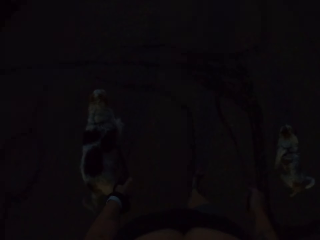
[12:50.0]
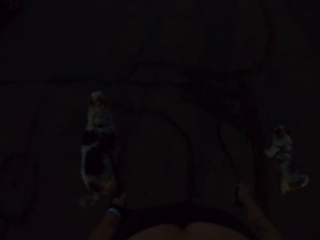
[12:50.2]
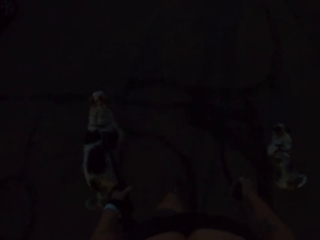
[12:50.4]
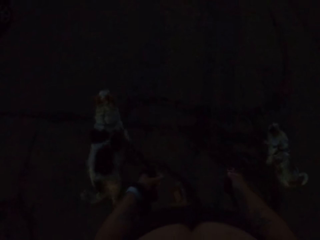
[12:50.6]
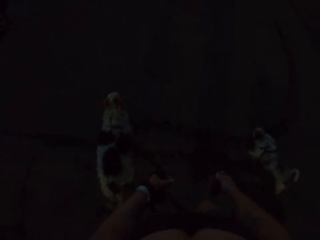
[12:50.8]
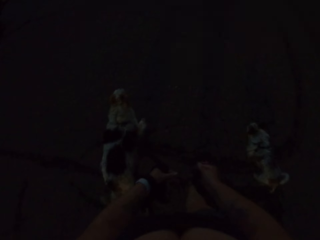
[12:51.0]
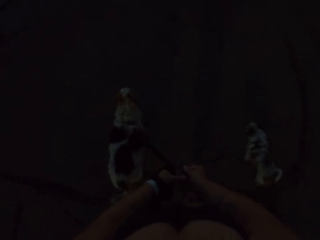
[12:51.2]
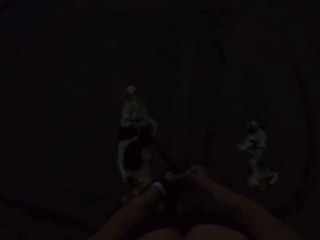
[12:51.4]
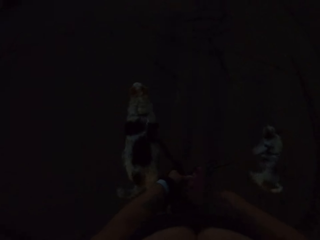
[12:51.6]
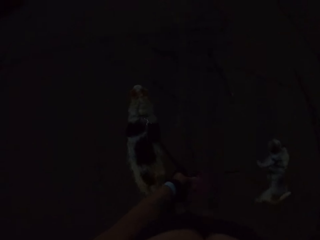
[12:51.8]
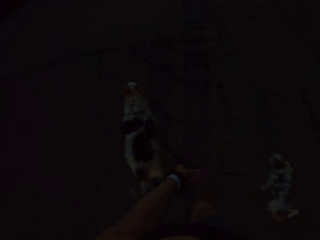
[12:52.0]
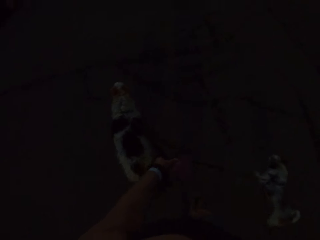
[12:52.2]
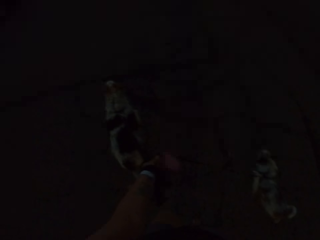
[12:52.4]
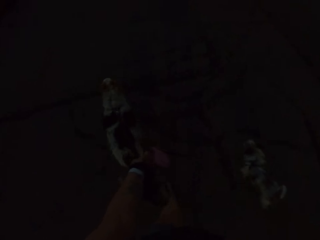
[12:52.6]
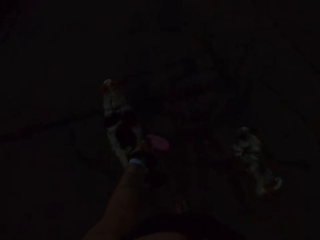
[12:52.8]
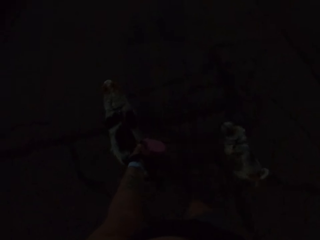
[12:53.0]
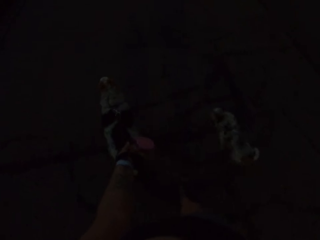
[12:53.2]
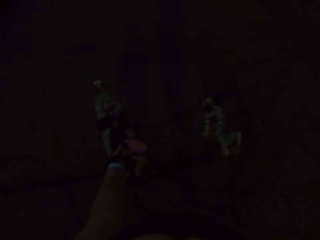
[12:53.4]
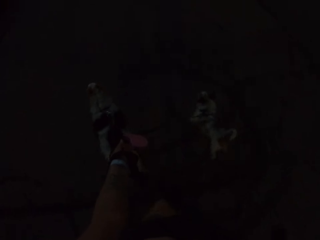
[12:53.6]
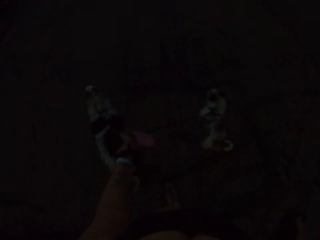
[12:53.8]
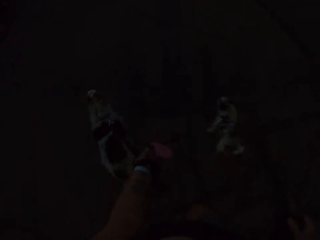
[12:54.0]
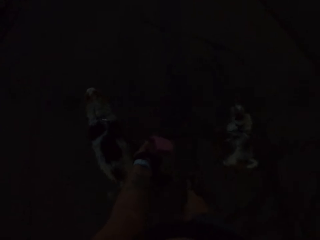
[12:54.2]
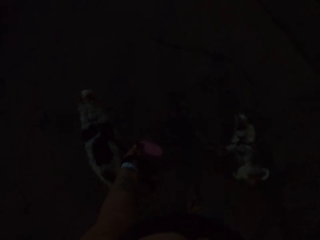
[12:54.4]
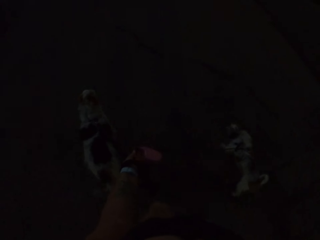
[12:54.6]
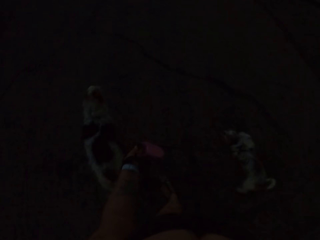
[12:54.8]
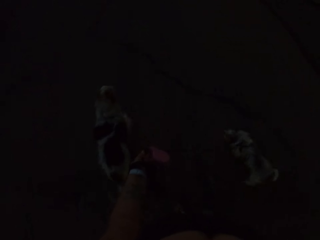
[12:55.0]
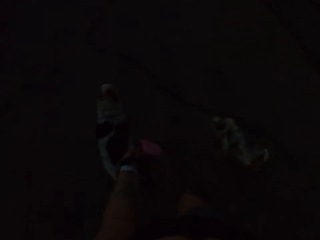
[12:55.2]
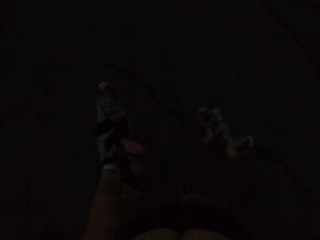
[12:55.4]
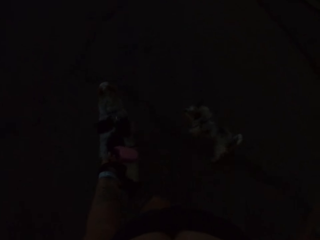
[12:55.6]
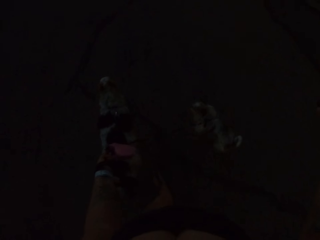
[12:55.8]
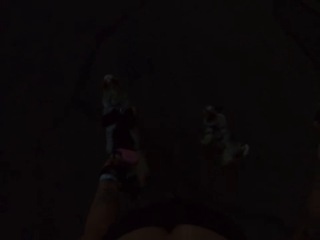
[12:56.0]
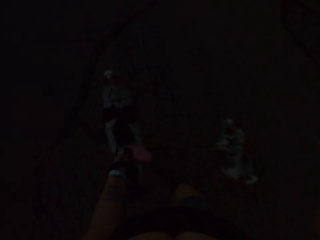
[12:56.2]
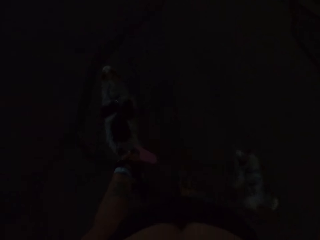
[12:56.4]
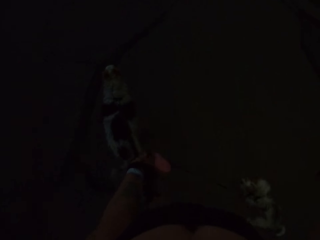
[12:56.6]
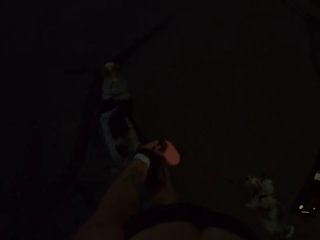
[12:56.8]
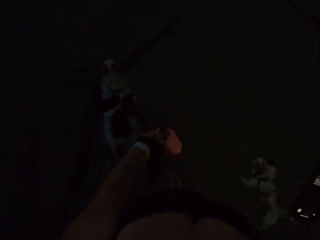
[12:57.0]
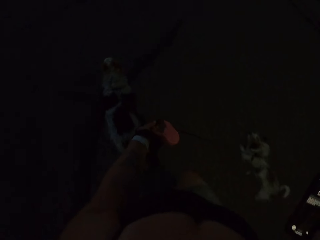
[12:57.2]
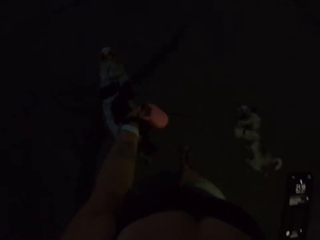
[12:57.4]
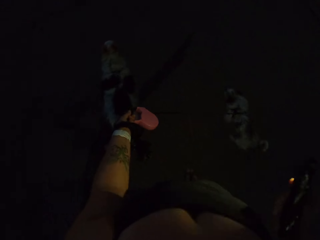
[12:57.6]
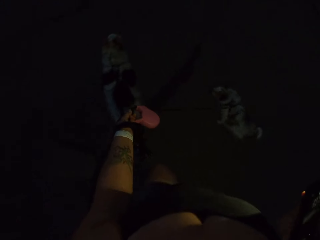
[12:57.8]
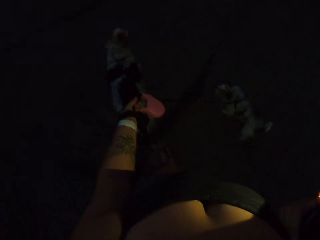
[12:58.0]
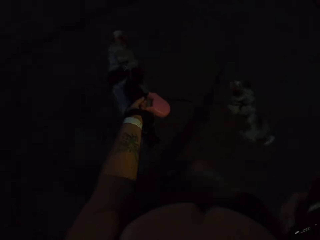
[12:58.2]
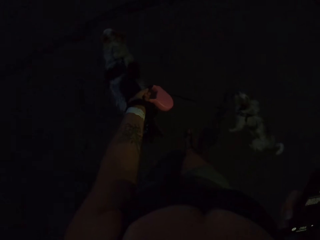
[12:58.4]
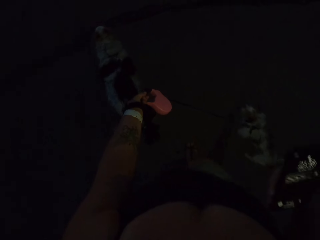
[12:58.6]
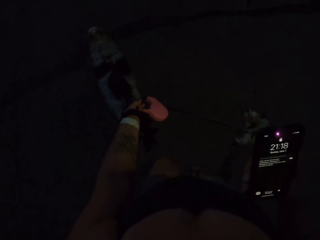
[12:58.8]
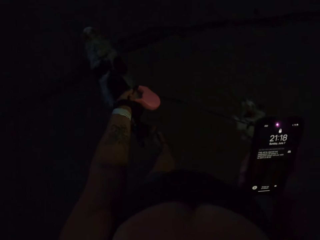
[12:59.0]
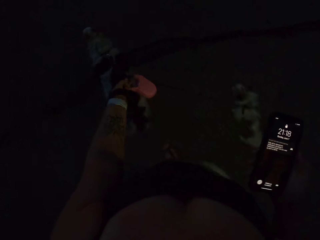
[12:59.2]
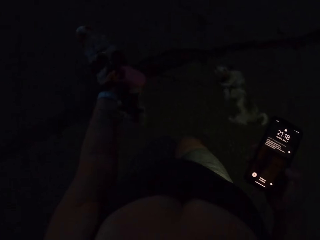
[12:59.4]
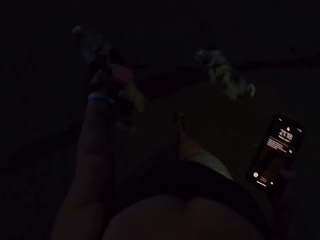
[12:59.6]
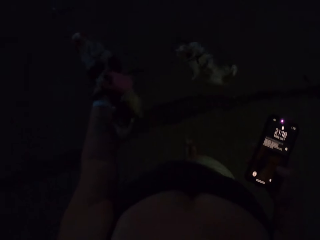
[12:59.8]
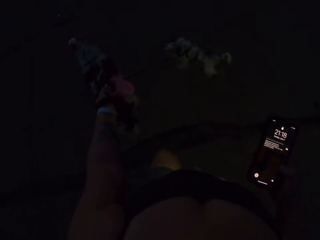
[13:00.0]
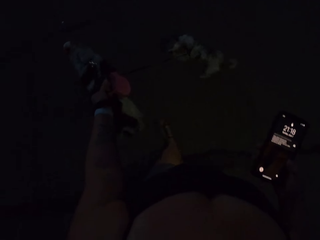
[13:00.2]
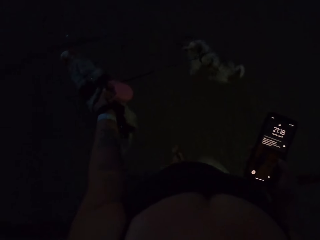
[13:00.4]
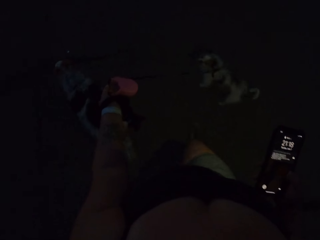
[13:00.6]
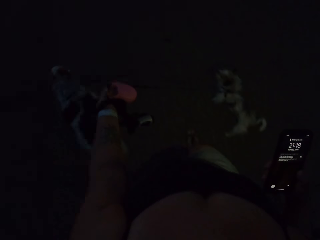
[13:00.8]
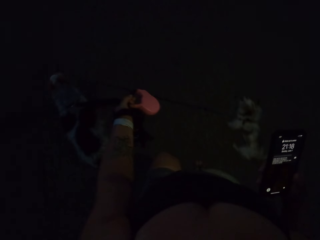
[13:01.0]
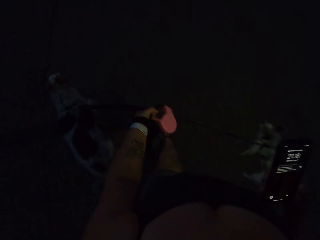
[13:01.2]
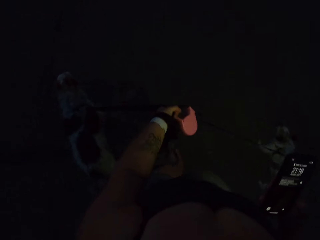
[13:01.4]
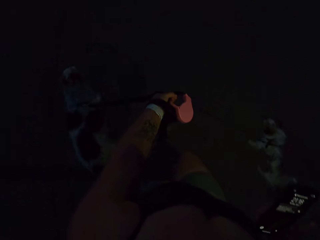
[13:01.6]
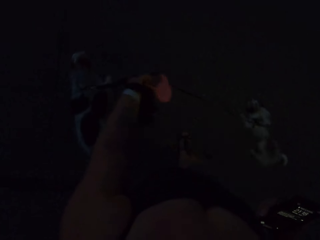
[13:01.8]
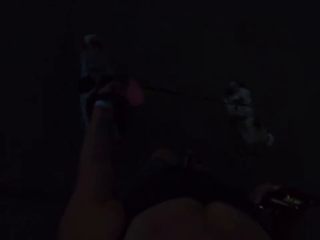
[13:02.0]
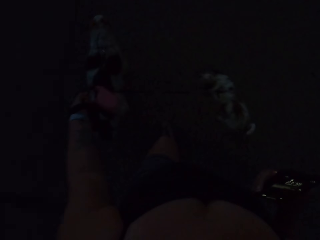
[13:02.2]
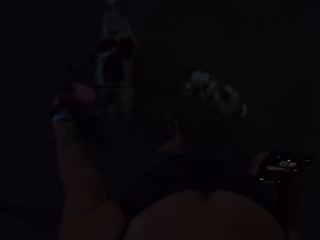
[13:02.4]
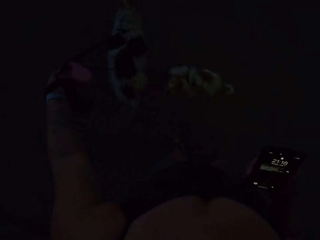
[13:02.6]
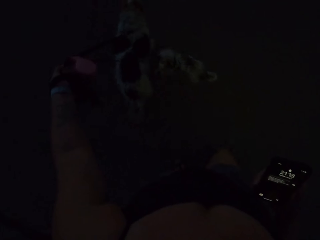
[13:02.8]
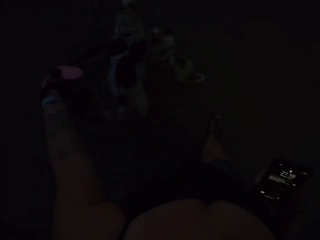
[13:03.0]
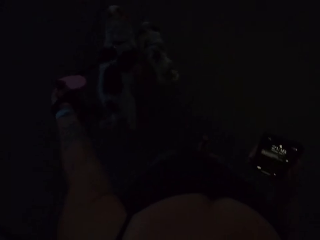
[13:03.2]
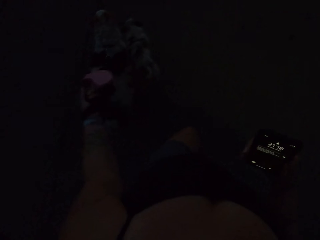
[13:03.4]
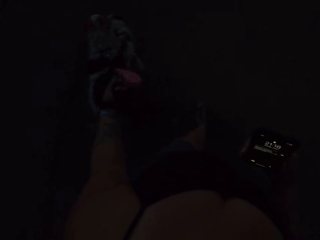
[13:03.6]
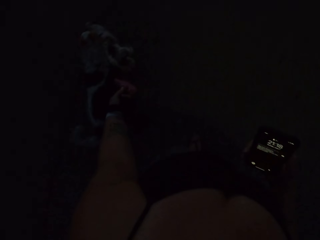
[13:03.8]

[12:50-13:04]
The camera wearer takes the dog leash with her left hand. She brings out her phone from her pocket. She checks the time on her phone while walking on the road. She operates her phone.

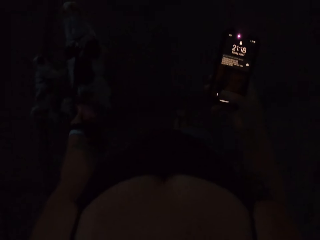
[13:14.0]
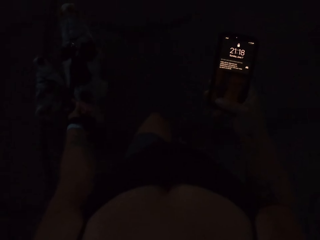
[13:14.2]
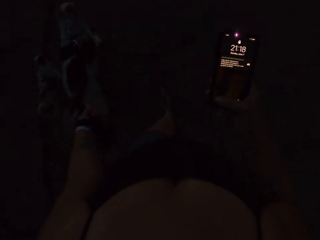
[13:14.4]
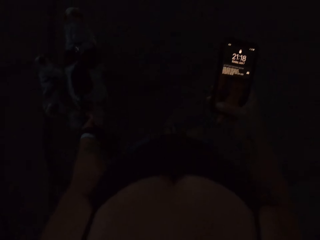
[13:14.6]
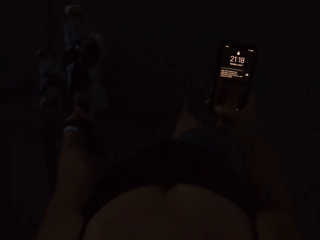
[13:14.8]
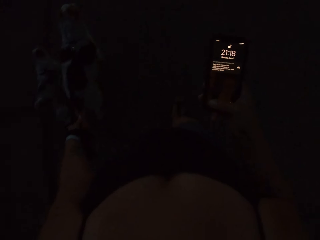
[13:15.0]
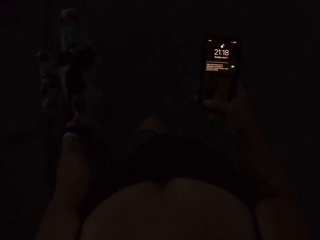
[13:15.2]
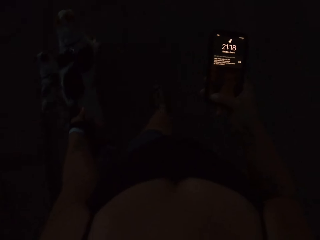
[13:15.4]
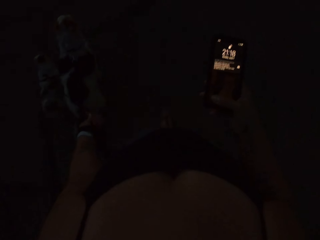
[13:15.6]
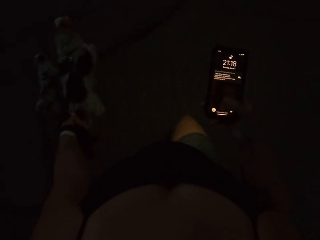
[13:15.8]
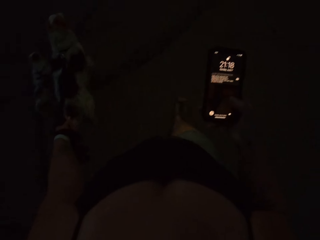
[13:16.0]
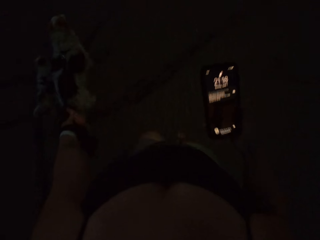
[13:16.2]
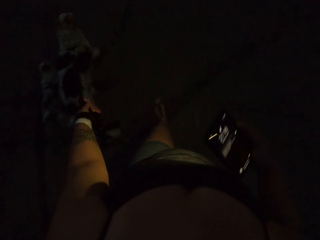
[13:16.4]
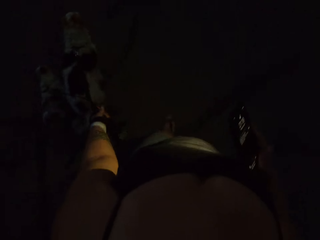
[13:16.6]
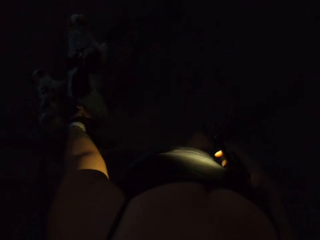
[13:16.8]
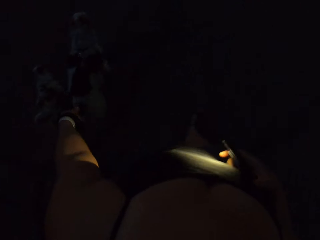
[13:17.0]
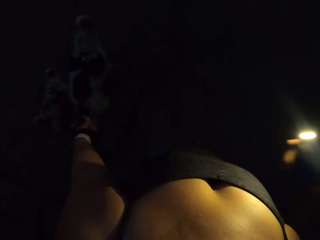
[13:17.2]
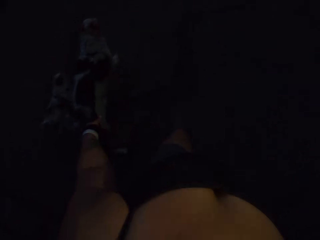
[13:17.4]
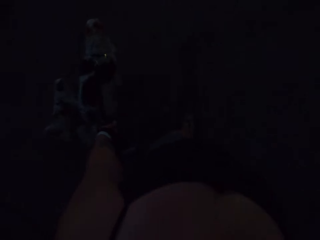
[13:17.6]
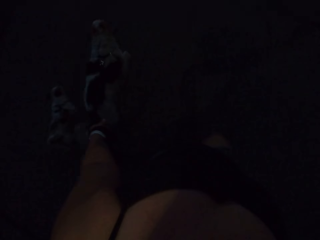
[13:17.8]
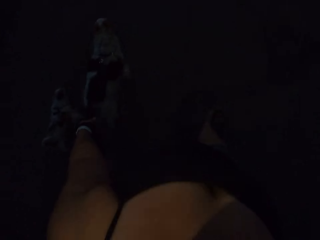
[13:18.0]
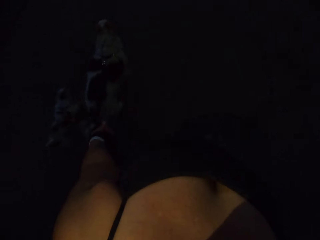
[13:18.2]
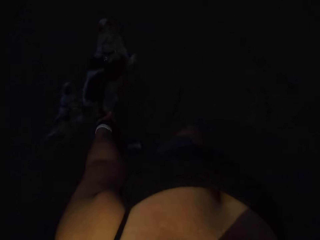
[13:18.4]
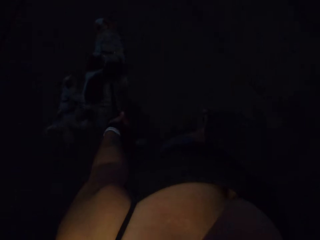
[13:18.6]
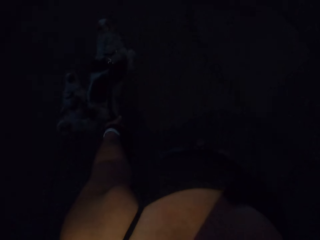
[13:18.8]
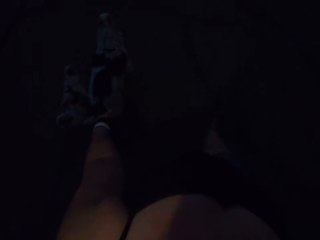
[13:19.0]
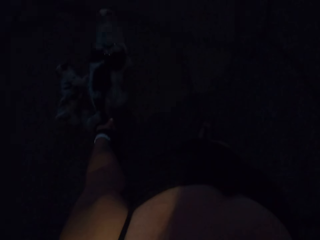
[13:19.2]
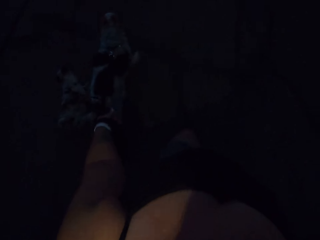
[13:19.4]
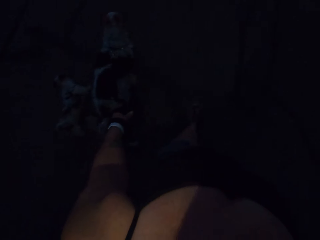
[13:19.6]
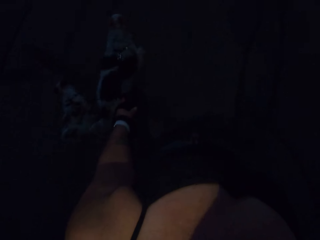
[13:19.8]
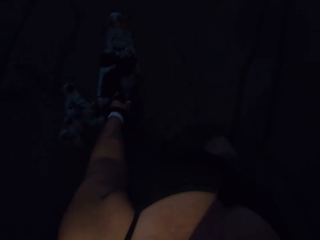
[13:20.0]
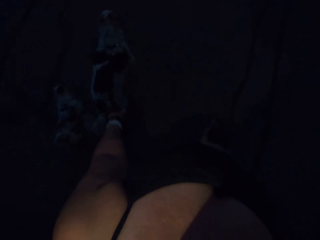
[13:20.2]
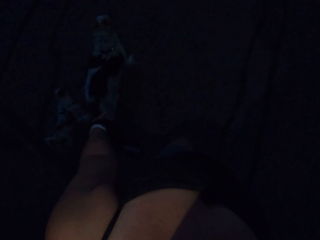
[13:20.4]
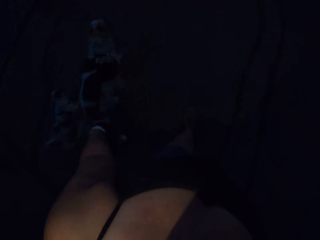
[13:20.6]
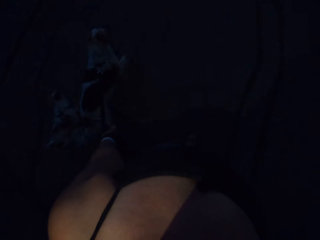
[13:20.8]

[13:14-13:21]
The camera wearer turns on her phone torch.
